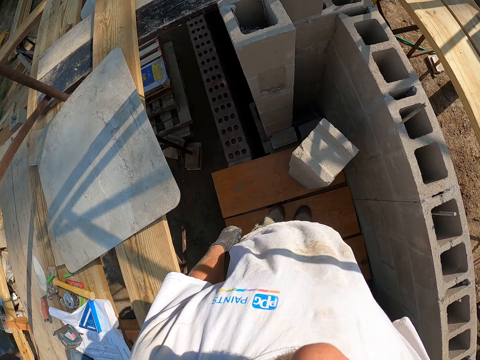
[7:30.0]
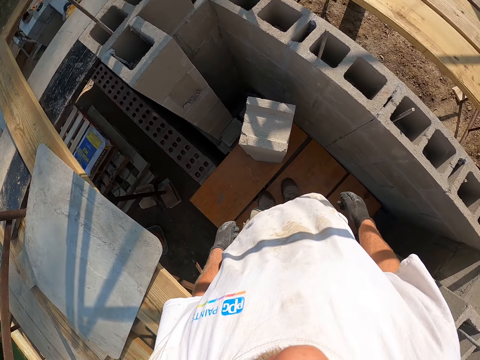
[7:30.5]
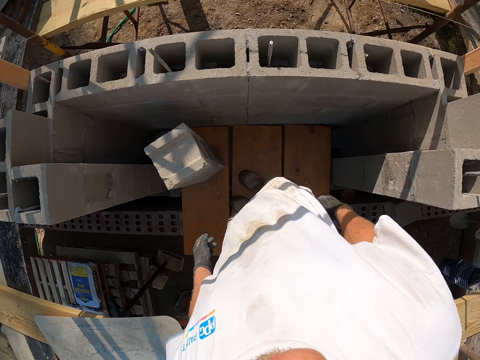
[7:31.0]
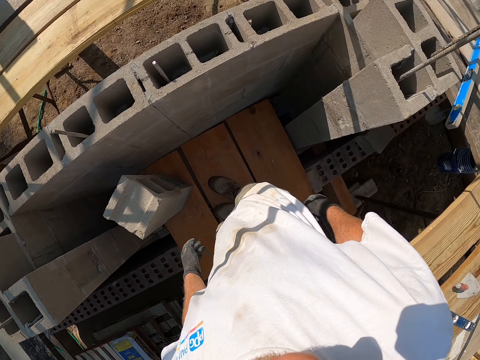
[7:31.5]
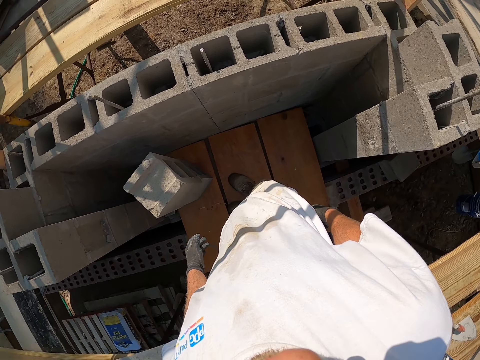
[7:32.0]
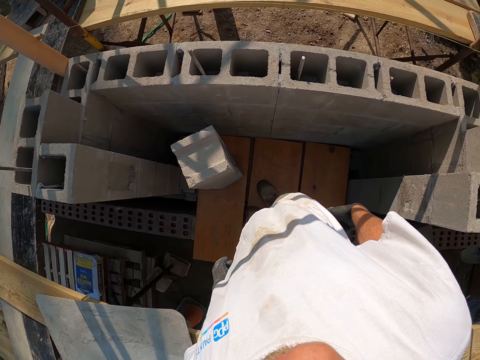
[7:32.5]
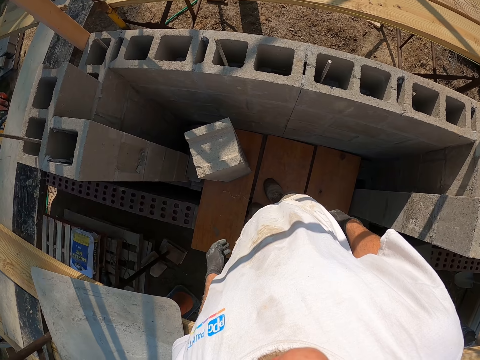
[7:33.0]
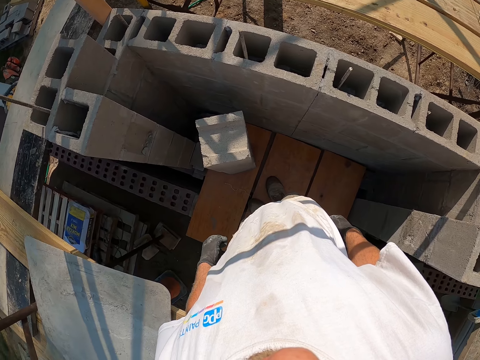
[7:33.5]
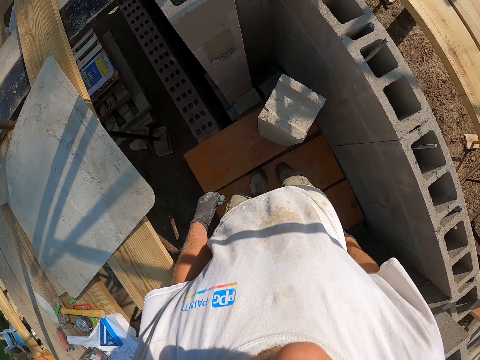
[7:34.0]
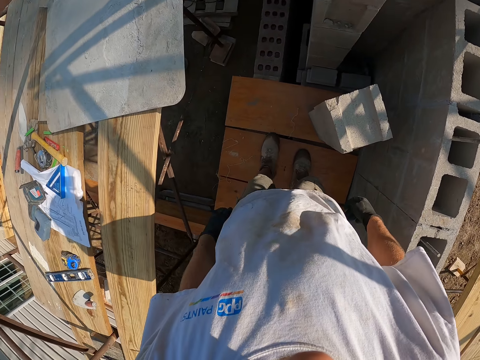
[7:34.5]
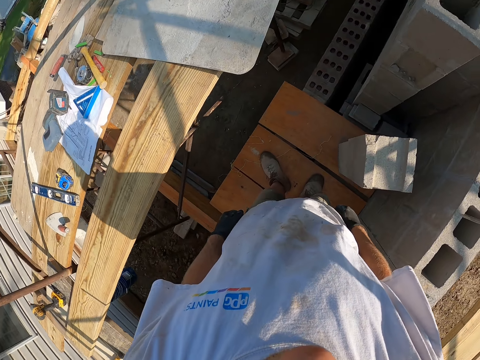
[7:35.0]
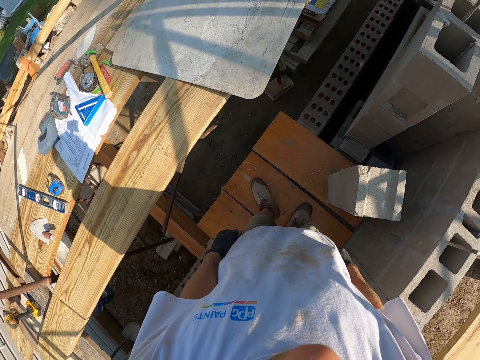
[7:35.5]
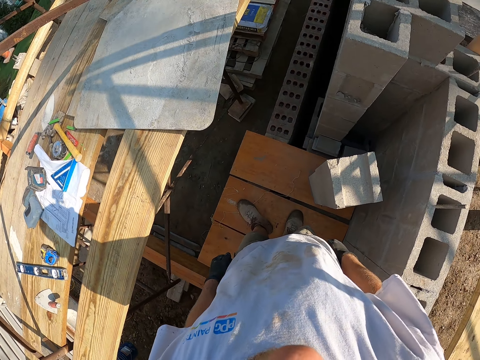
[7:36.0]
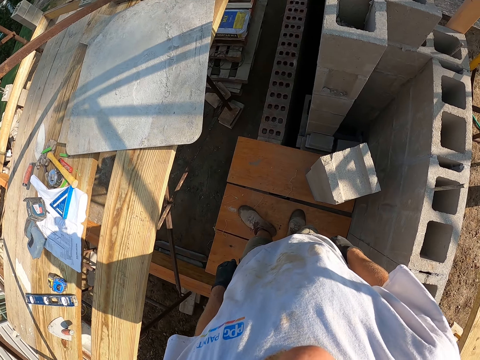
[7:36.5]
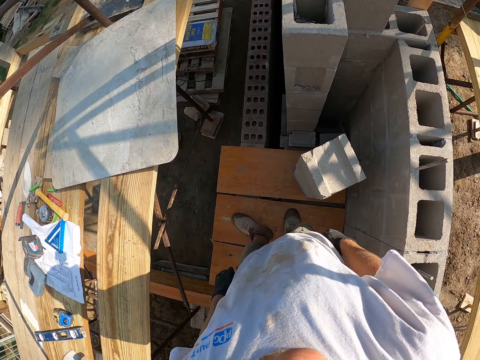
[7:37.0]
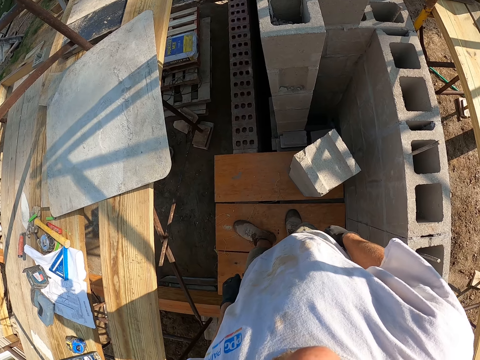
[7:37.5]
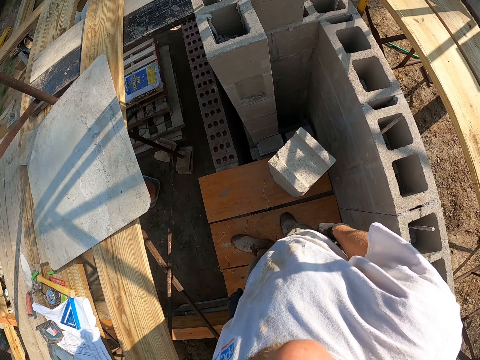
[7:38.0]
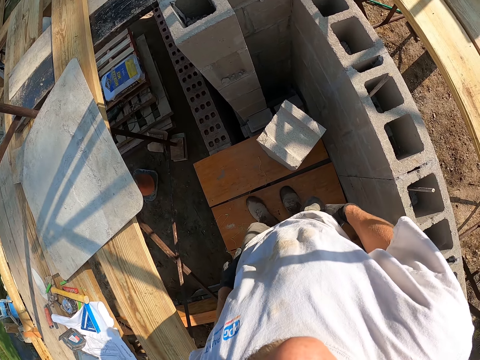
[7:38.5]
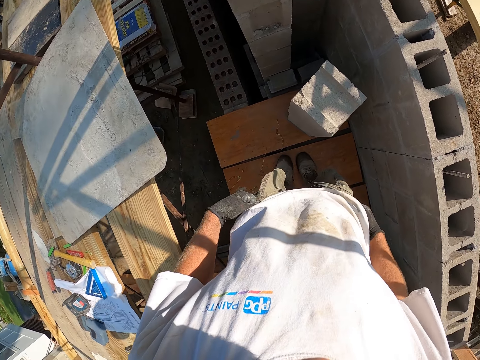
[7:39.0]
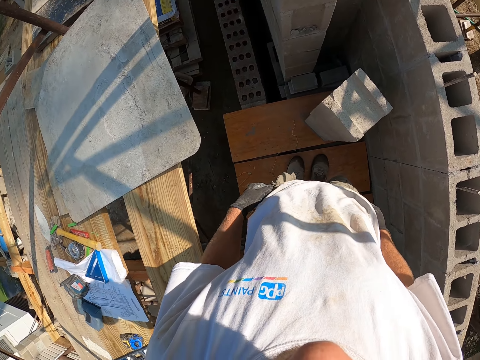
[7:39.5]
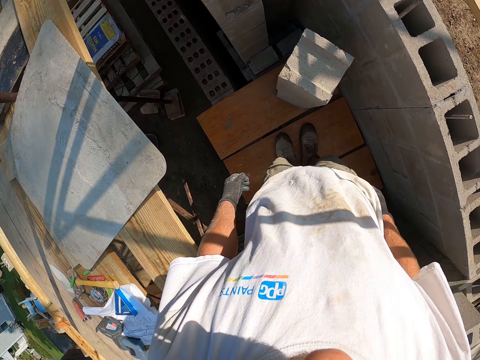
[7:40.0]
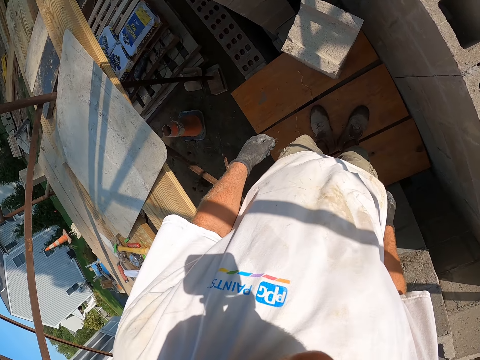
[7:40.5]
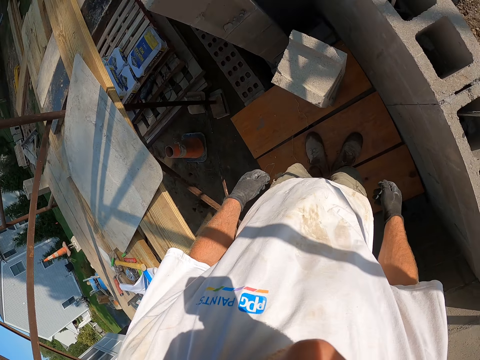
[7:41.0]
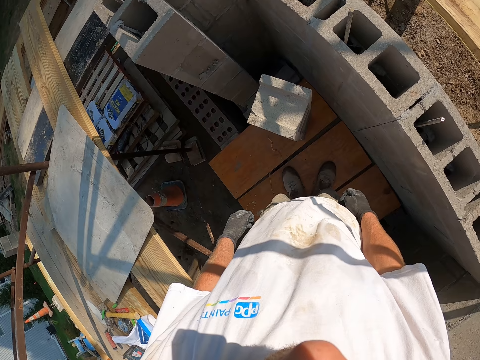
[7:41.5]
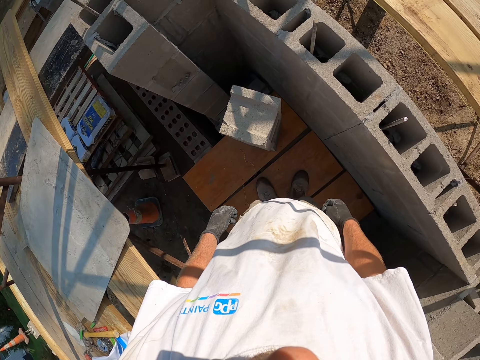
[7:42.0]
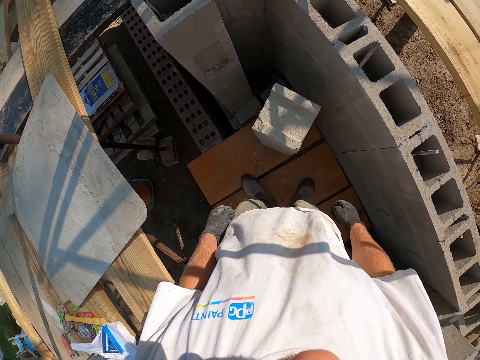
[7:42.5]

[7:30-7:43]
The camera wearer looks around.

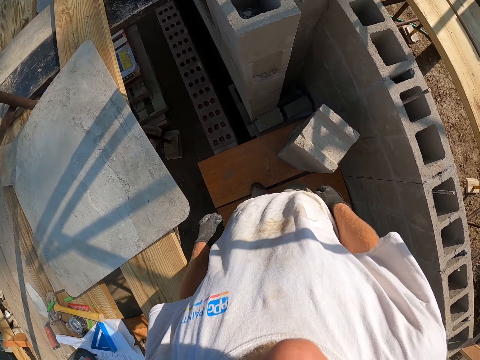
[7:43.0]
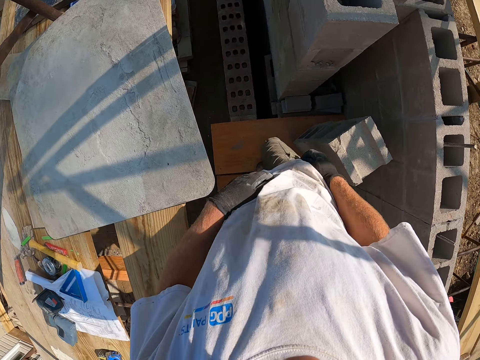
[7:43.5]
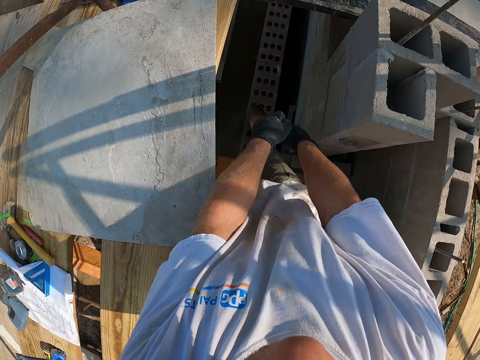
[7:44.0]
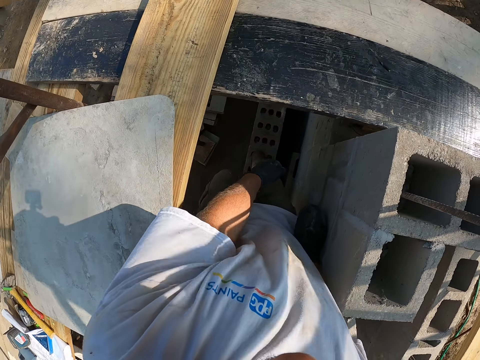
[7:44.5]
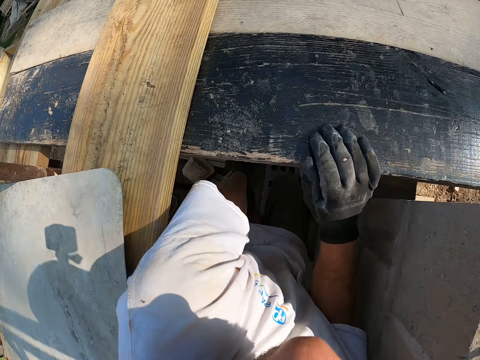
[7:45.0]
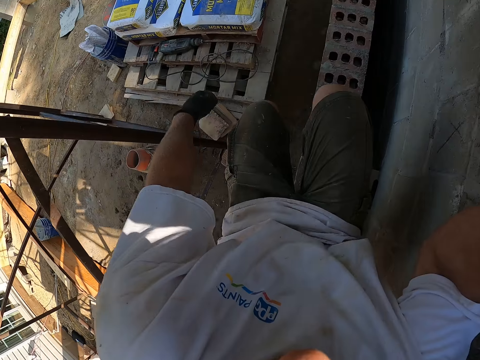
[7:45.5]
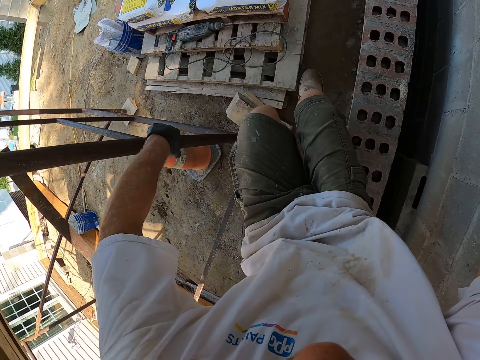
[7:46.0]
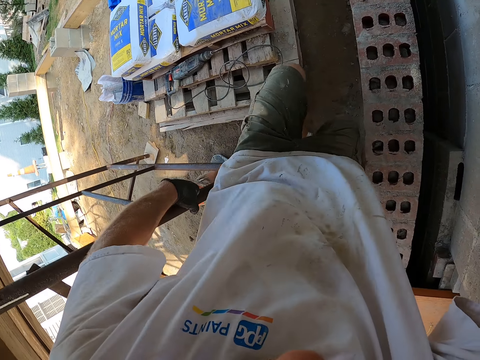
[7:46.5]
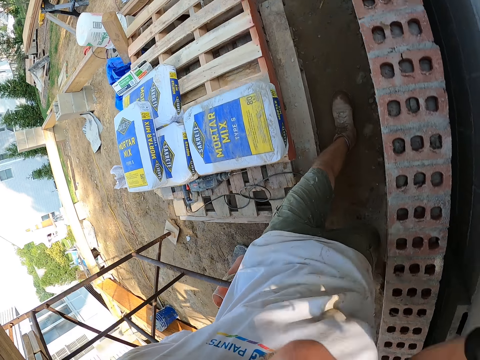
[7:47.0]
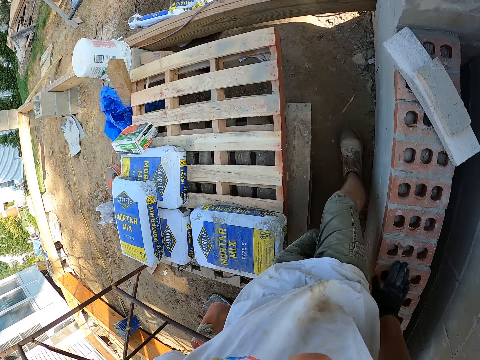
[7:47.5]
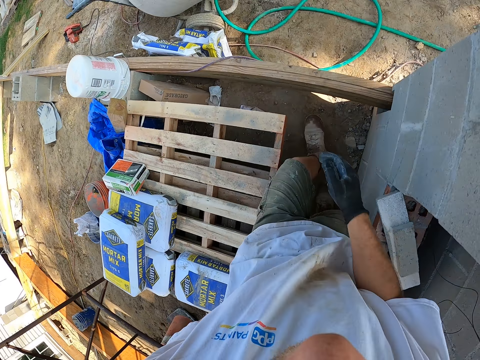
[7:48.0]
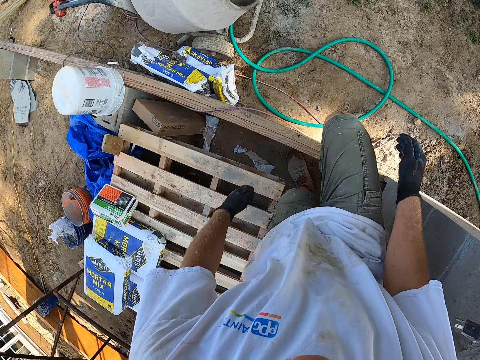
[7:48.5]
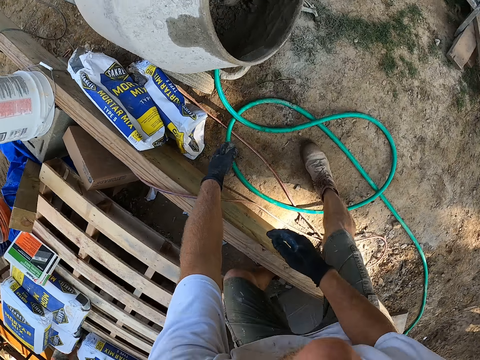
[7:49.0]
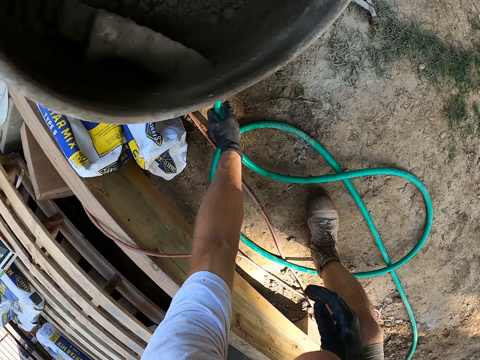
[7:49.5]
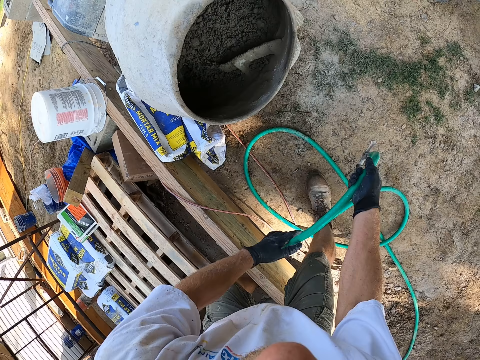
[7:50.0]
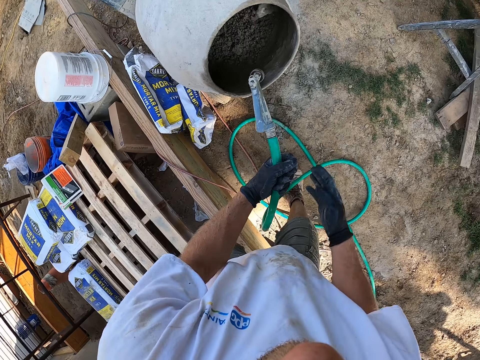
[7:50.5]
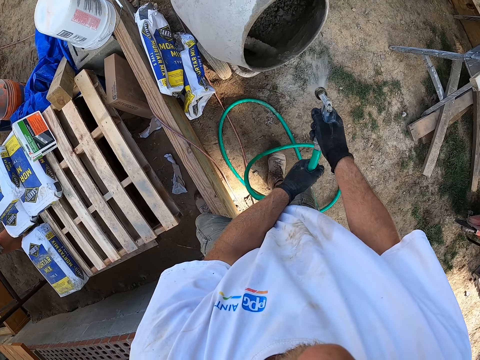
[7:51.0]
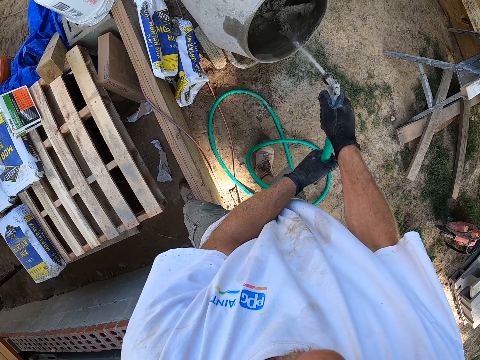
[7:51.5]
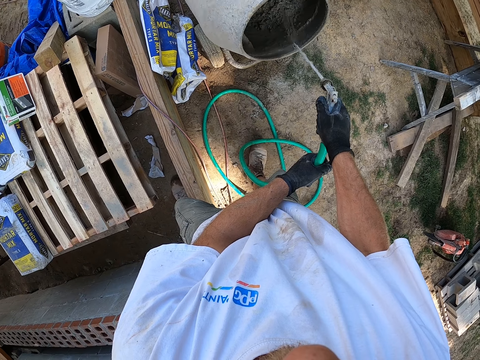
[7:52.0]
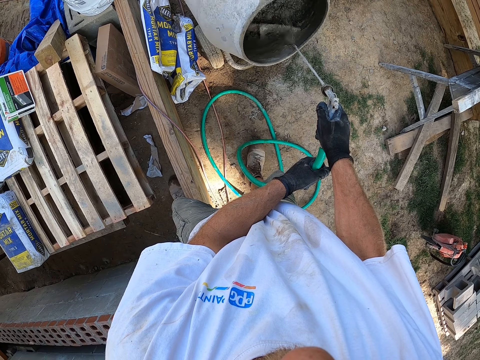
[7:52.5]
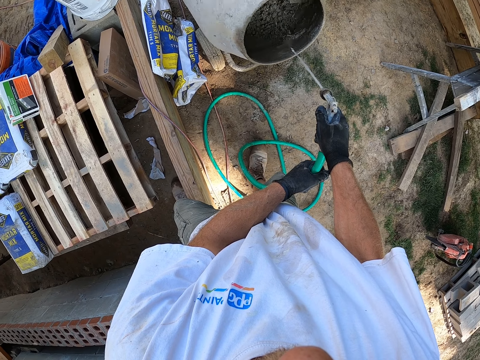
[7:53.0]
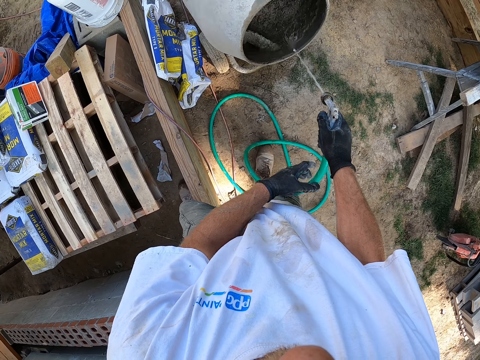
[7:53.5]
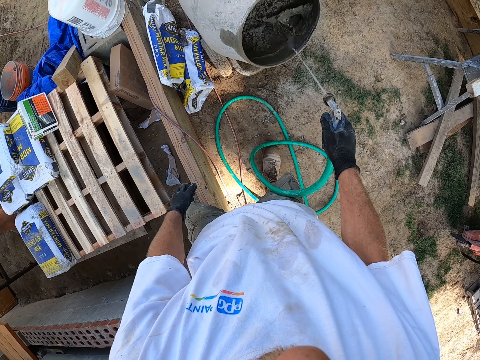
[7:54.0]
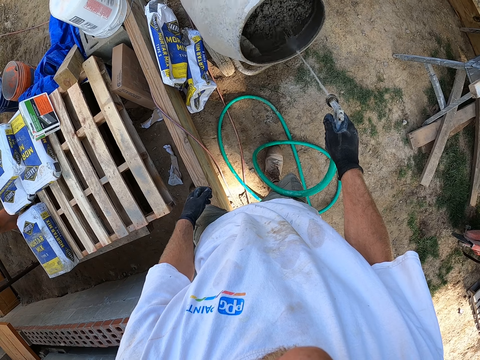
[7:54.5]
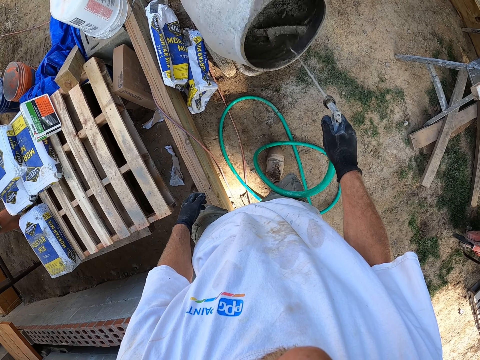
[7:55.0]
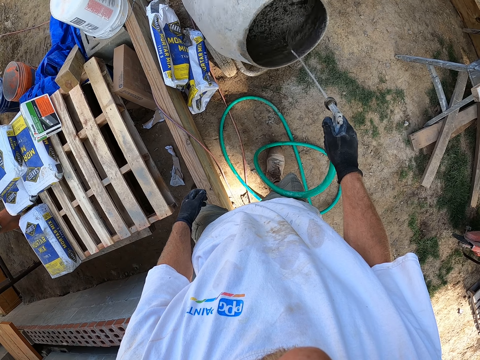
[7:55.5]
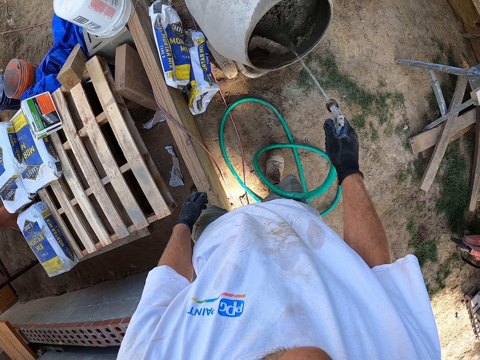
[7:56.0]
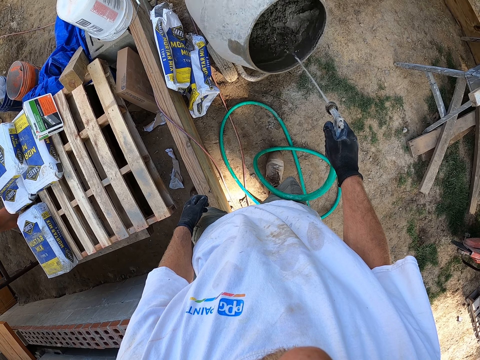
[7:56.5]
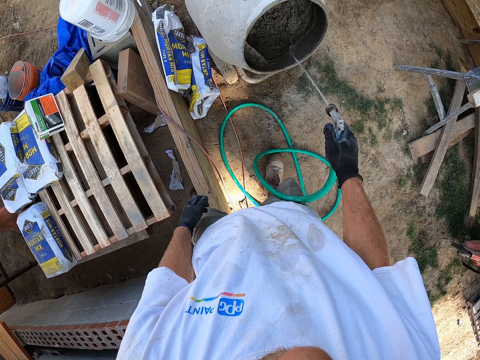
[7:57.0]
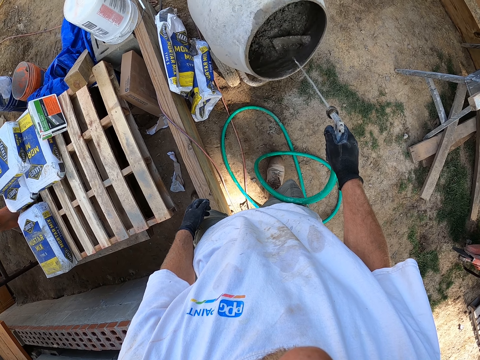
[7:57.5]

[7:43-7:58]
The camera wearer climbs down the roof. They walk to the pipe or water hose. They pick up the water hose from the ground. They run water on the cement in the concrete mixer with the hose.
